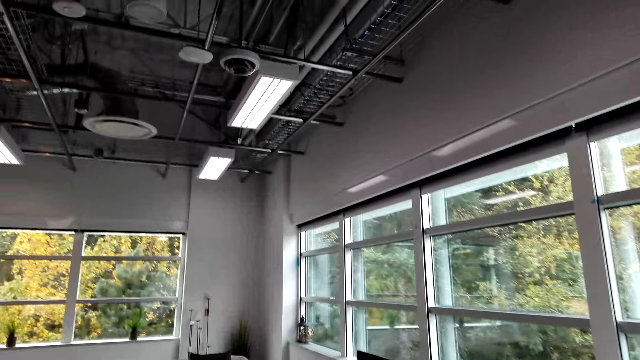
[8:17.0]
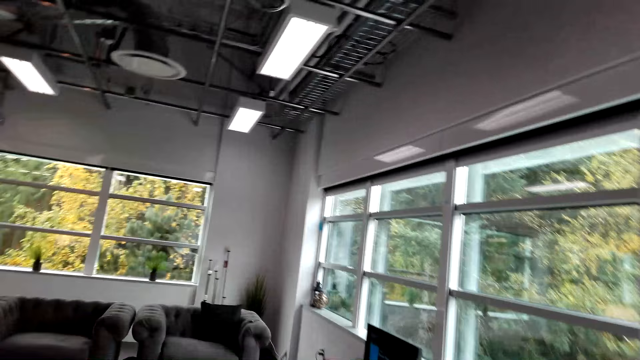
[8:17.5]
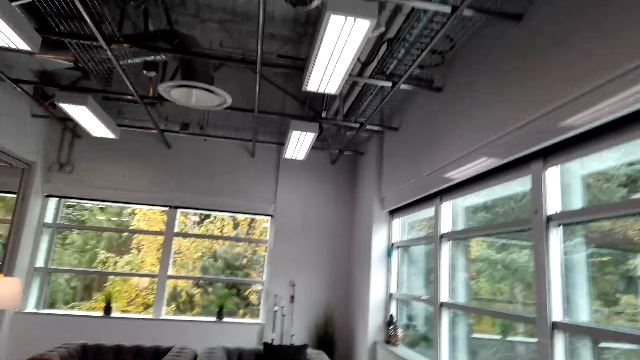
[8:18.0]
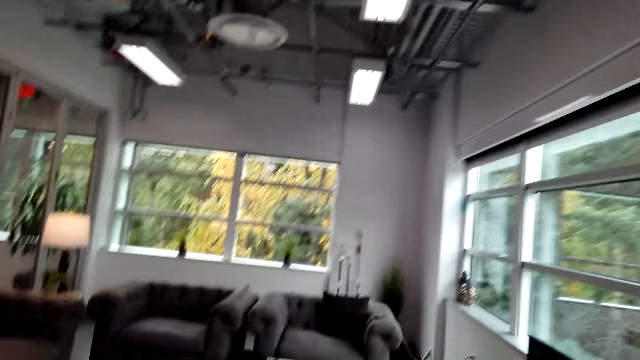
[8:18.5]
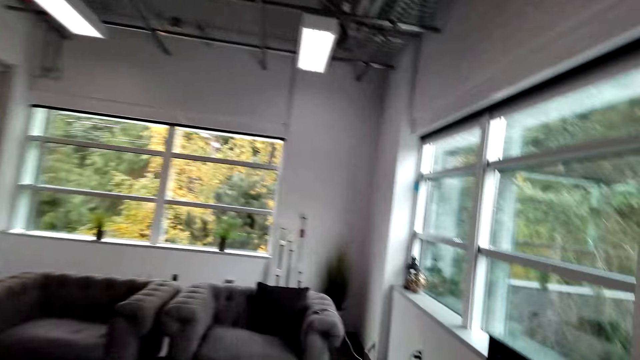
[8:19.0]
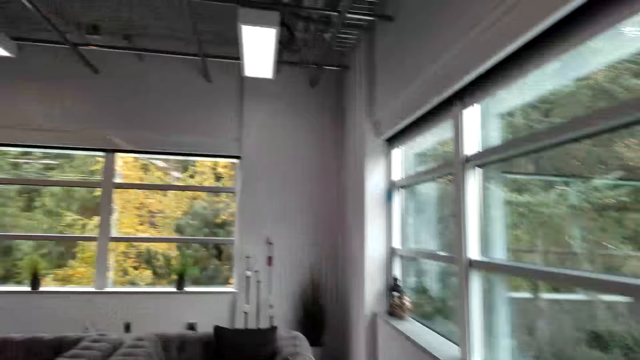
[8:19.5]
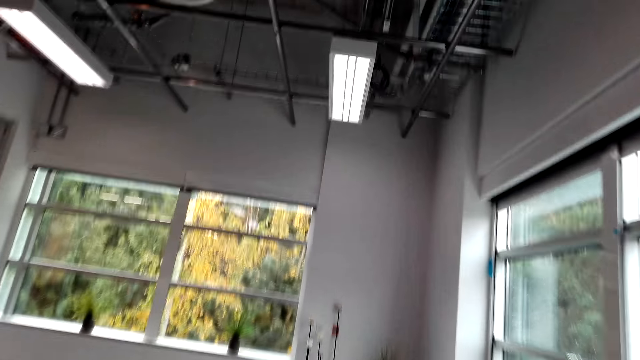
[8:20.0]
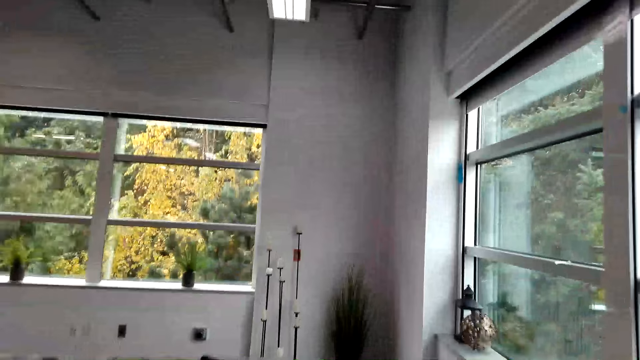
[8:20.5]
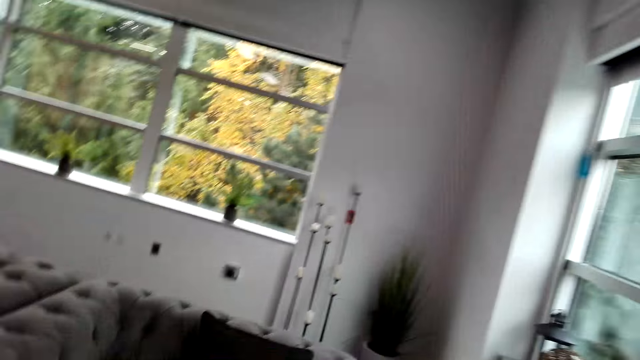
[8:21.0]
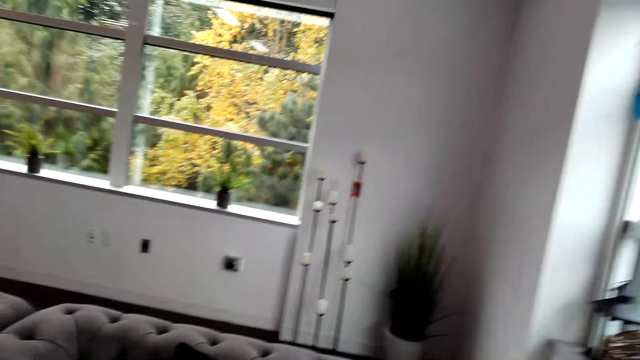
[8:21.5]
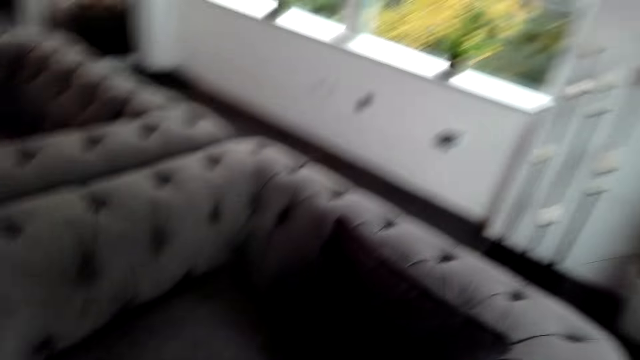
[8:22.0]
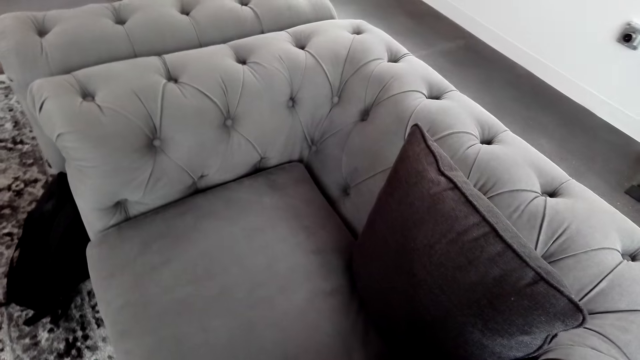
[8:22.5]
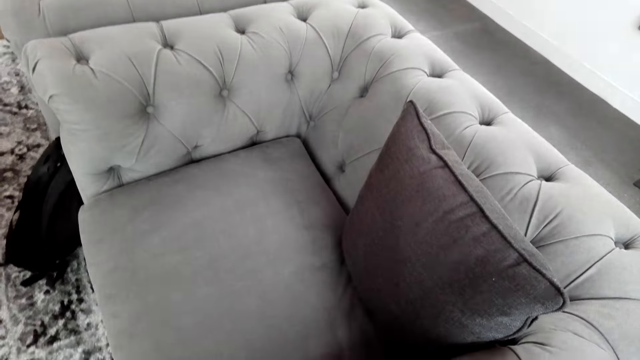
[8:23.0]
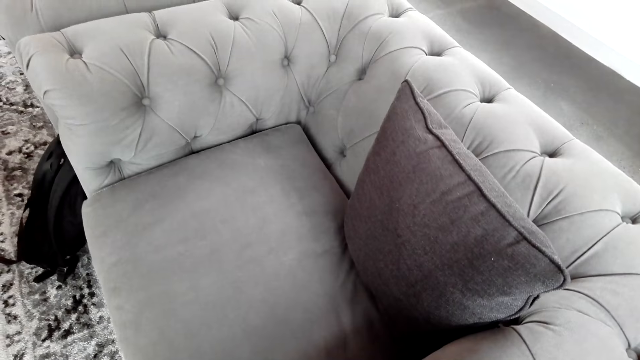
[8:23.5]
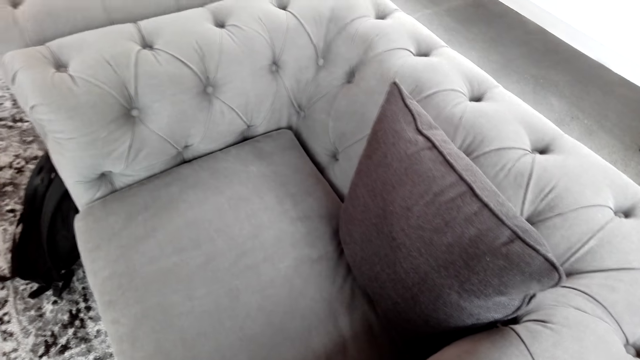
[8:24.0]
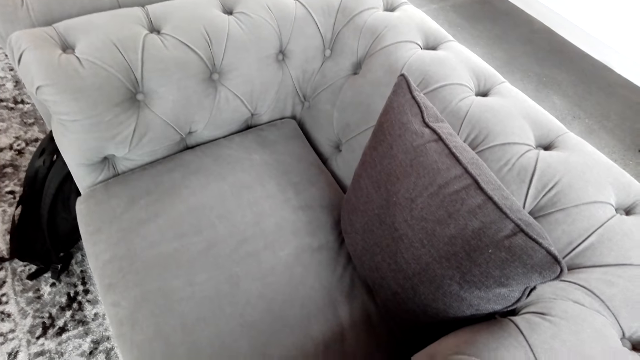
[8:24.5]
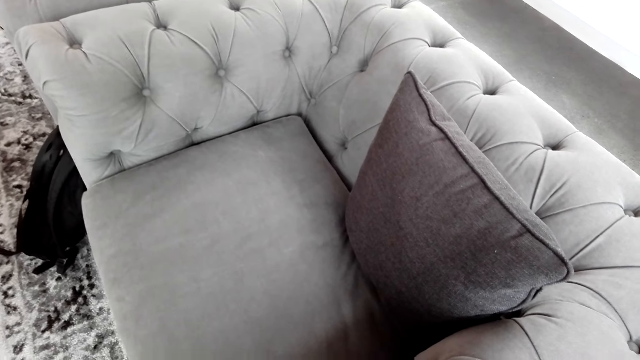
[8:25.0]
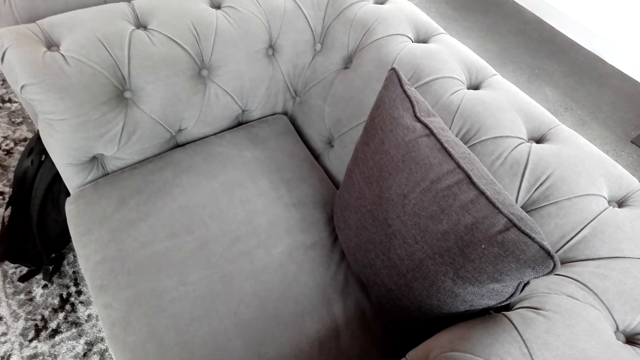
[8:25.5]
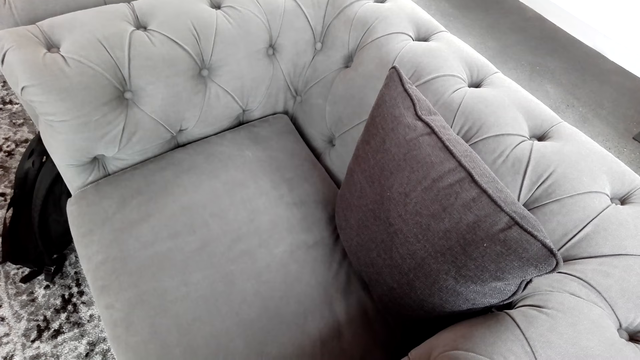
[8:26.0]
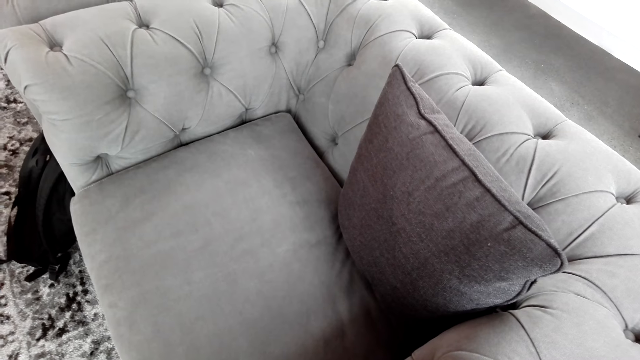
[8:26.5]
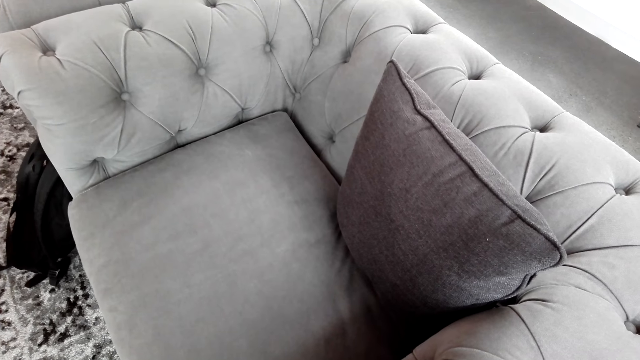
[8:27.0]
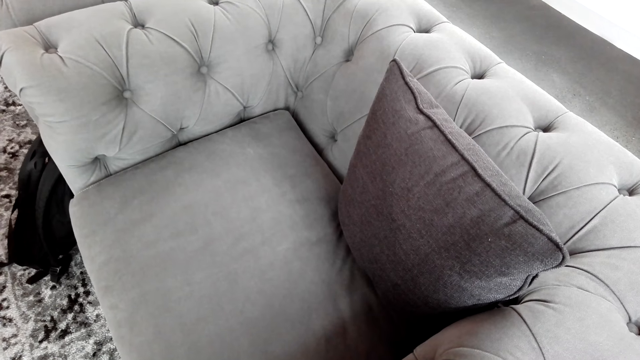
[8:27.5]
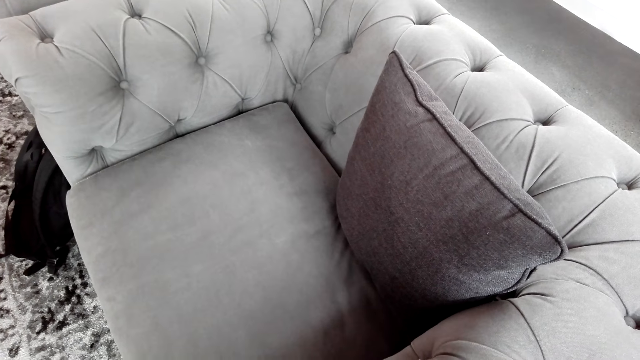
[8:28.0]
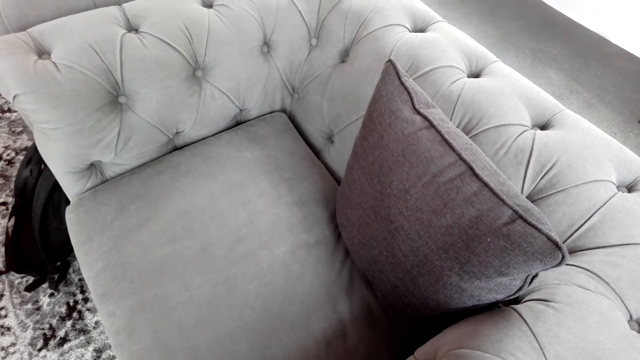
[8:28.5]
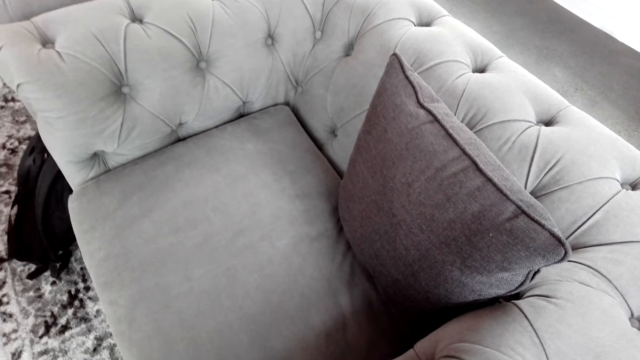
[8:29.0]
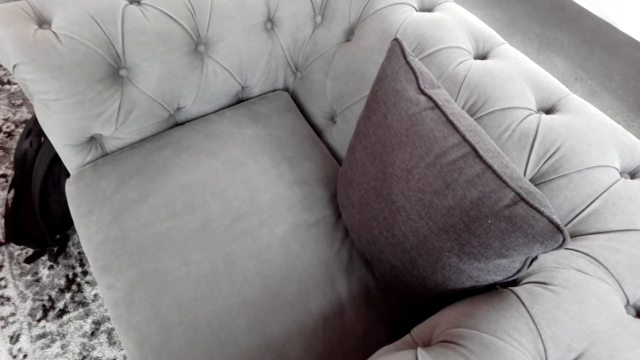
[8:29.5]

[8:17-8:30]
The camera wearer walks at the gym. They stare at the couch. They stand.

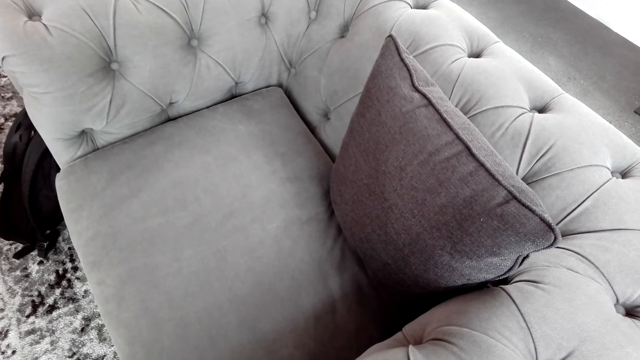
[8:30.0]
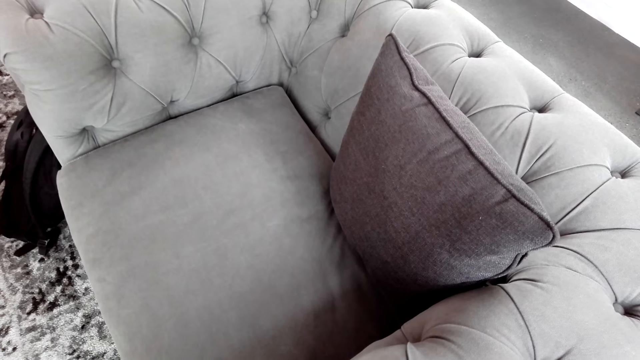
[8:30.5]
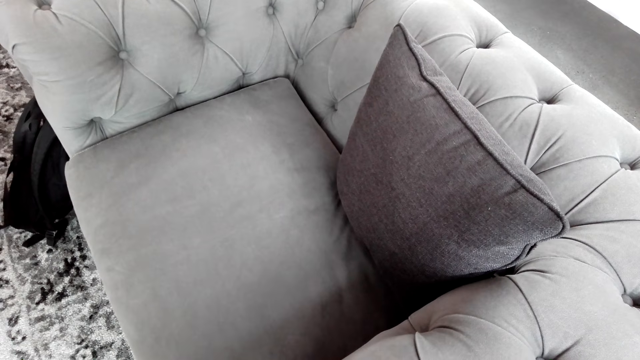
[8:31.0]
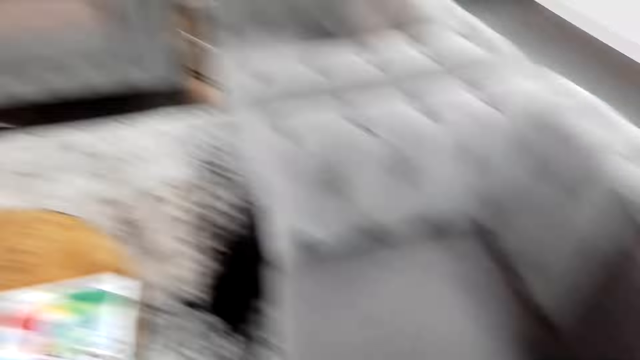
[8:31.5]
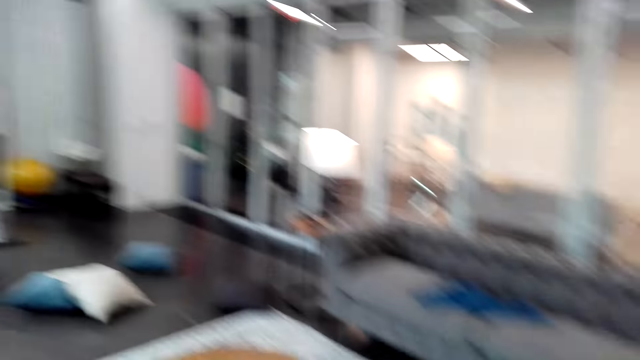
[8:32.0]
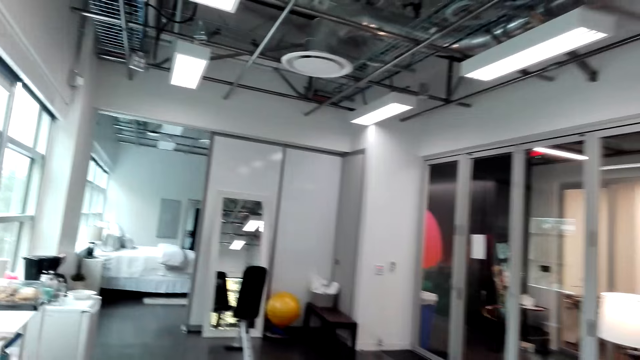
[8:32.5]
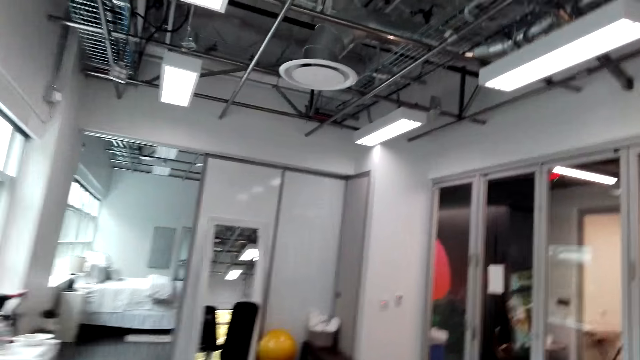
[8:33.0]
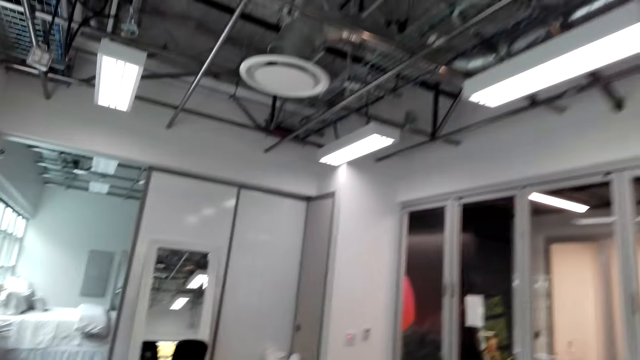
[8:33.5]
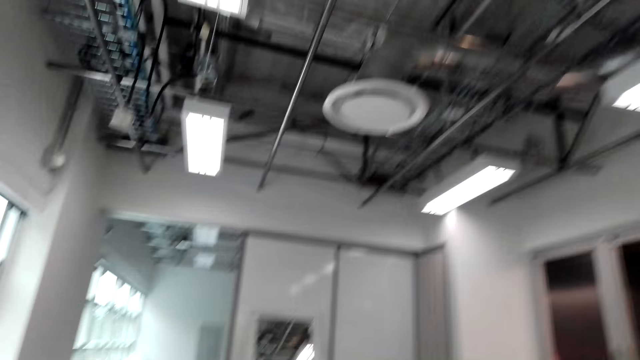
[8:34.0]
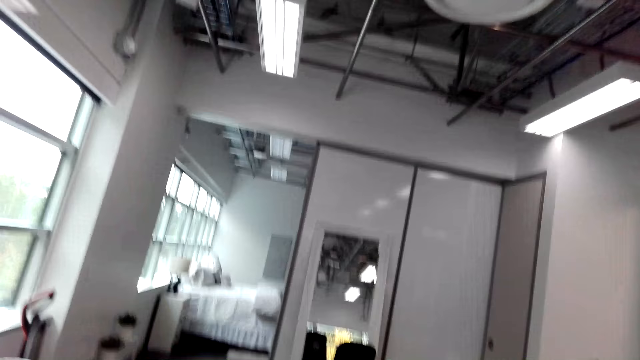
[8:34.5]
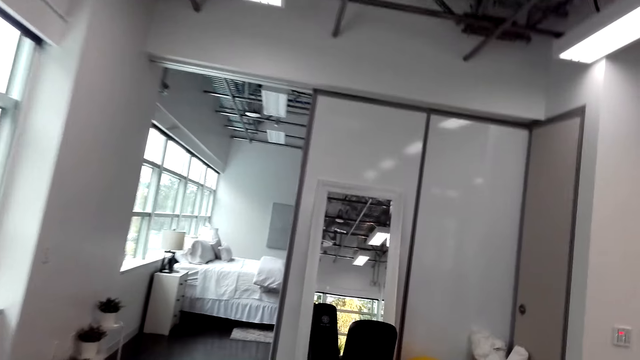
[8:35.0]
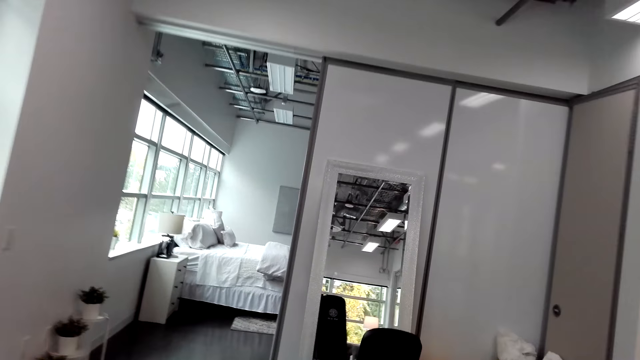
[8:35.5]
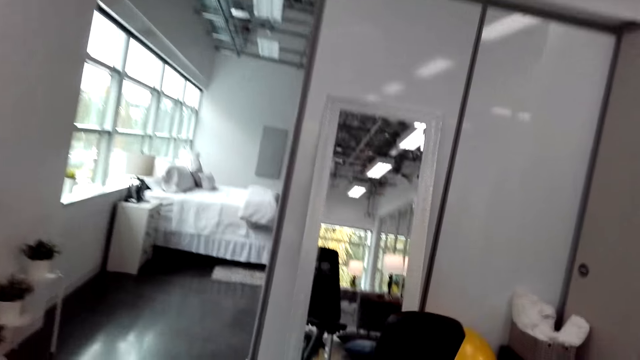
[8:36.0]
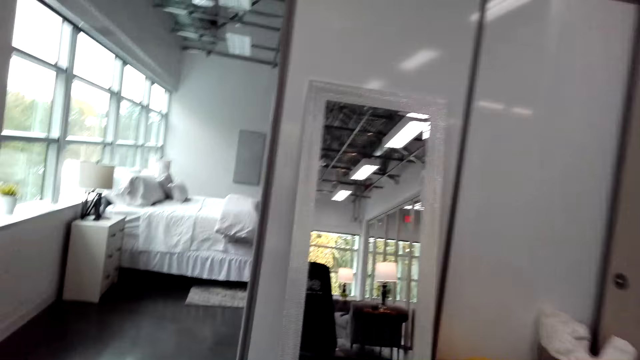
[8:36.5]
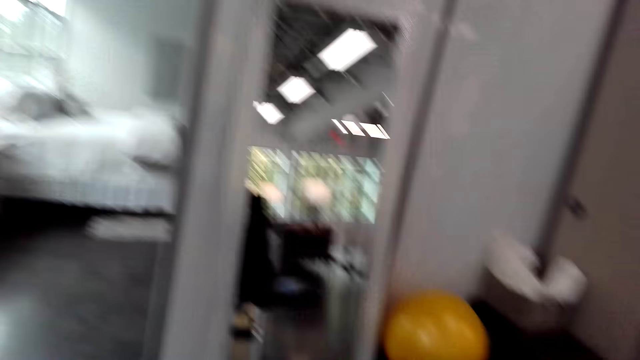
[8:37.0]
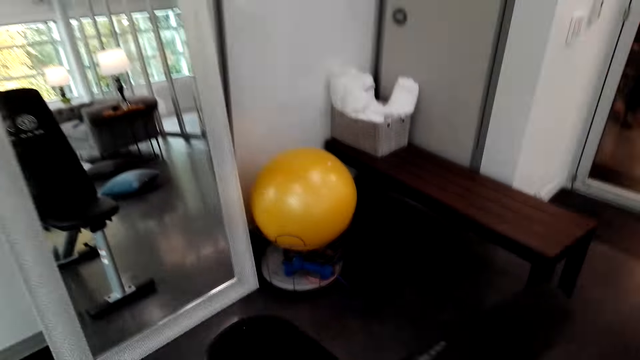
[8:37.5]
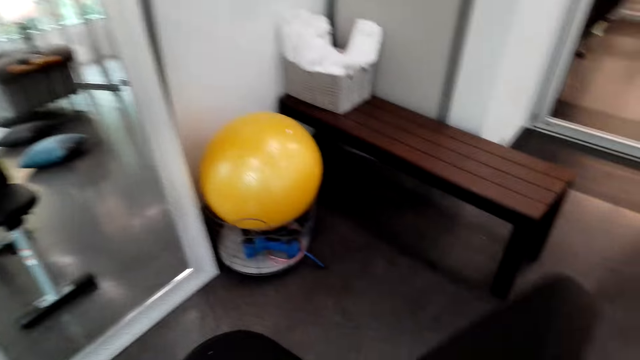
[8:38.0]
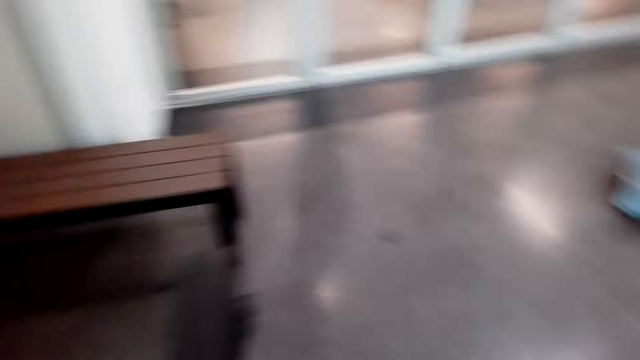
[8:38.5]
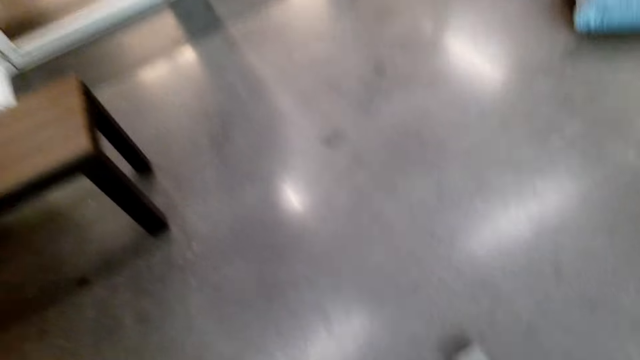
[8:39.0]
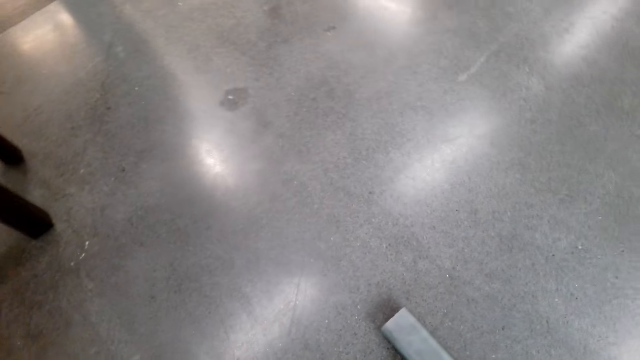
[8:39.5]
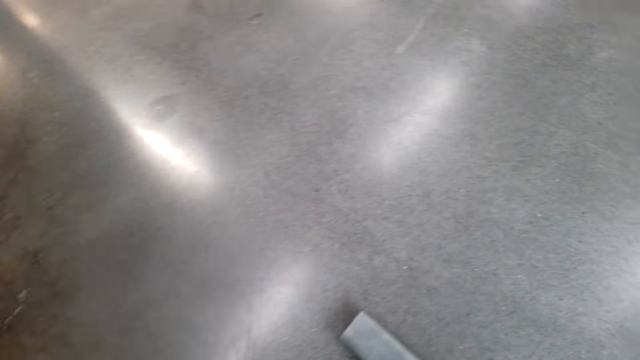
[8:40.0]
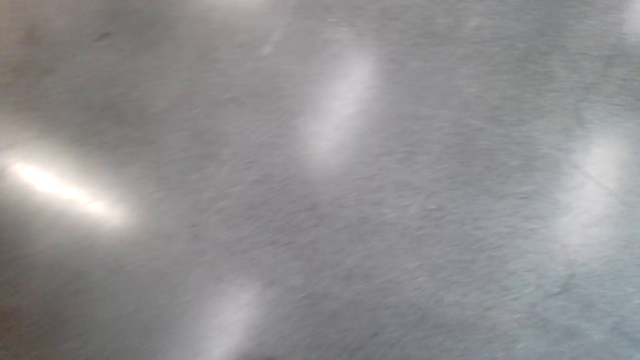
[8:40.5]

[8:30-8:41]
The camera wearer walks at the gym. They stare at the floor.
